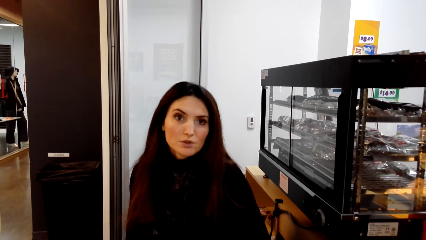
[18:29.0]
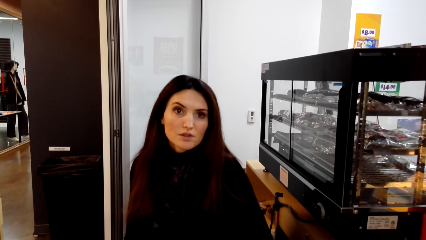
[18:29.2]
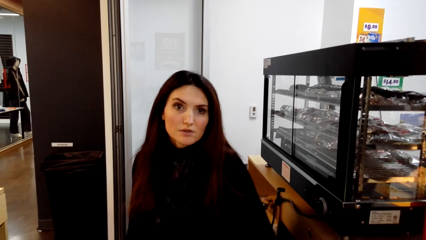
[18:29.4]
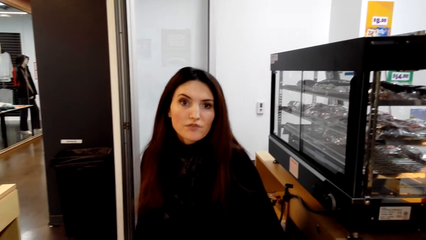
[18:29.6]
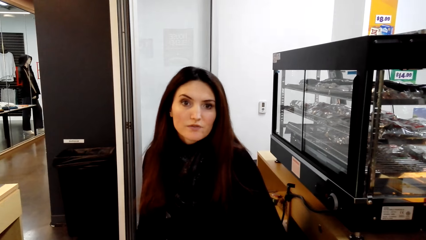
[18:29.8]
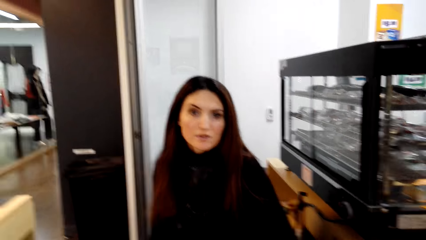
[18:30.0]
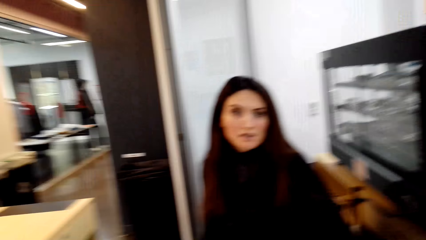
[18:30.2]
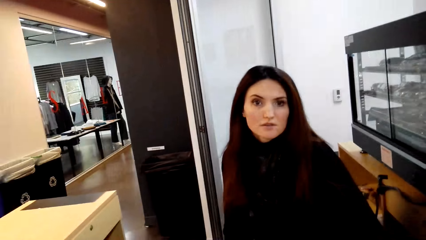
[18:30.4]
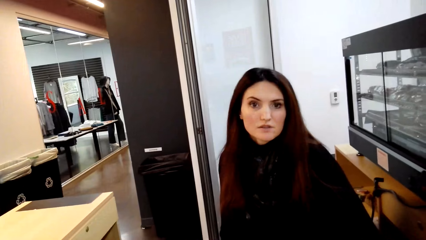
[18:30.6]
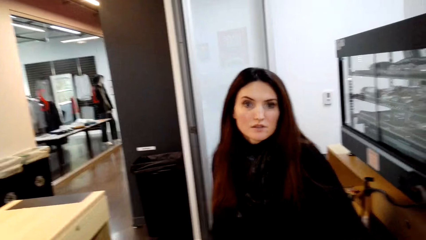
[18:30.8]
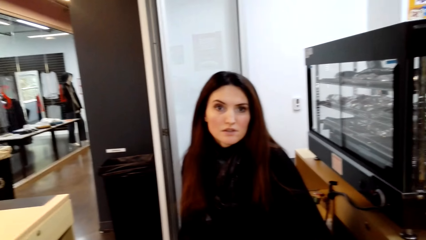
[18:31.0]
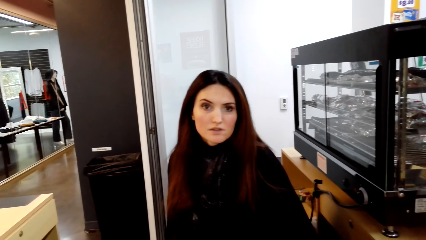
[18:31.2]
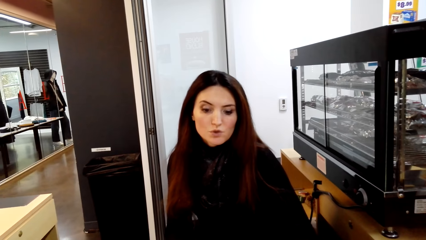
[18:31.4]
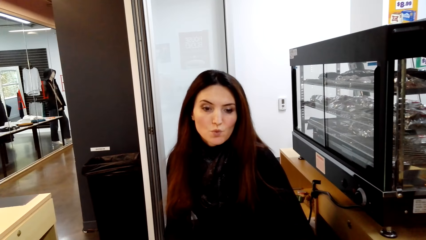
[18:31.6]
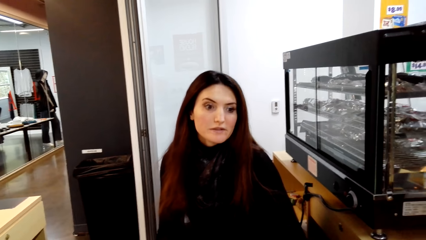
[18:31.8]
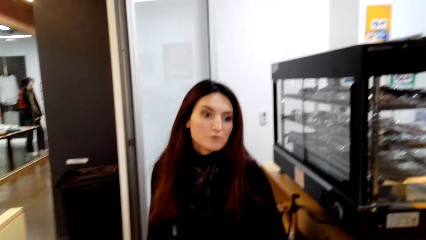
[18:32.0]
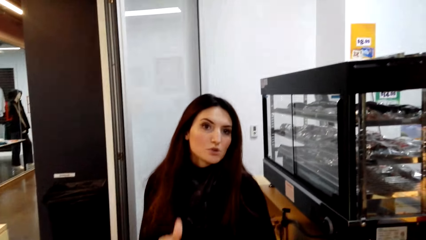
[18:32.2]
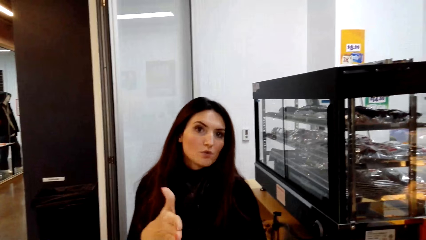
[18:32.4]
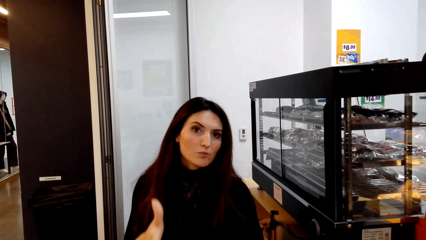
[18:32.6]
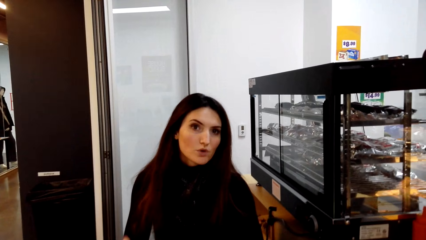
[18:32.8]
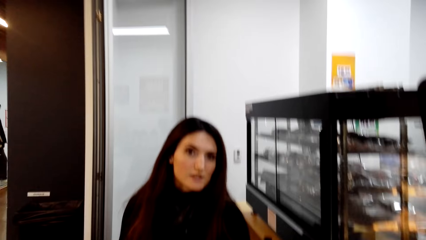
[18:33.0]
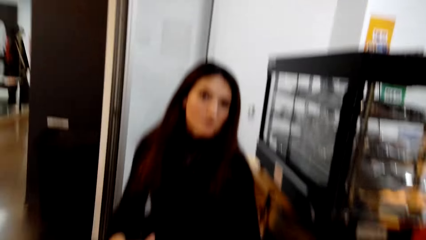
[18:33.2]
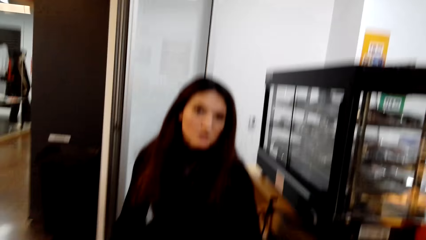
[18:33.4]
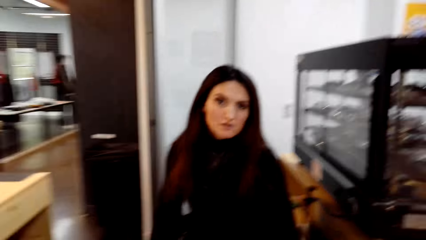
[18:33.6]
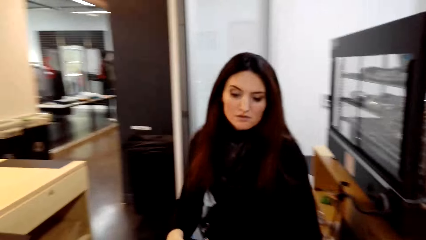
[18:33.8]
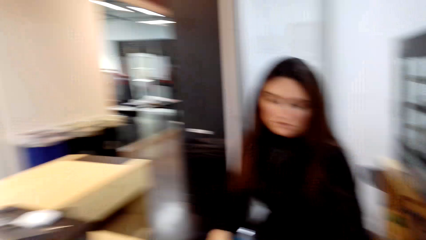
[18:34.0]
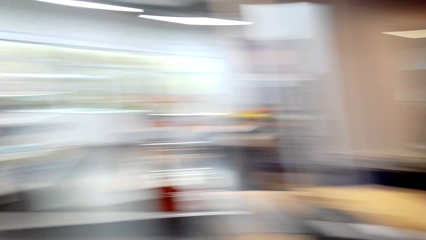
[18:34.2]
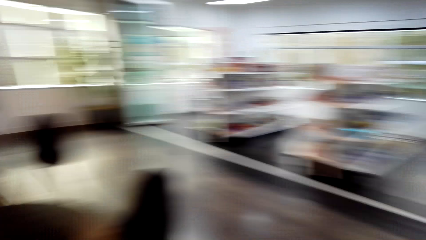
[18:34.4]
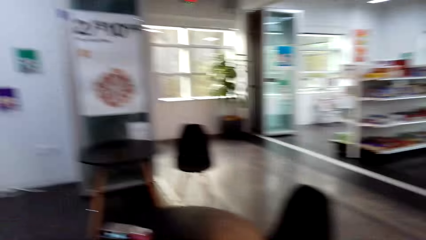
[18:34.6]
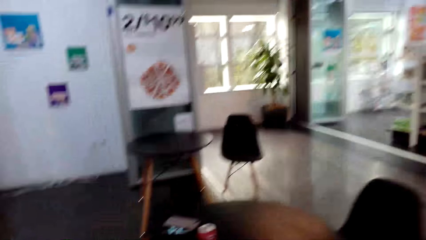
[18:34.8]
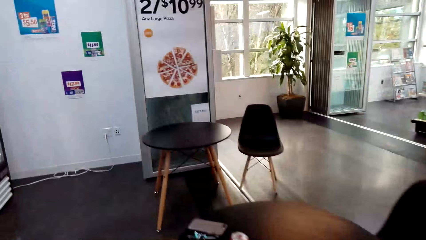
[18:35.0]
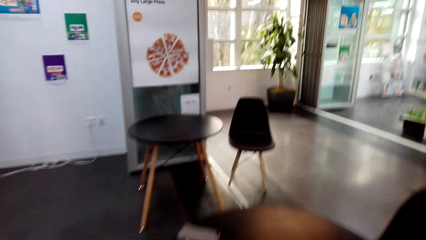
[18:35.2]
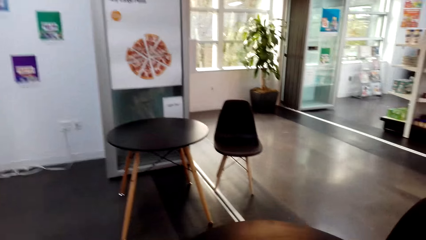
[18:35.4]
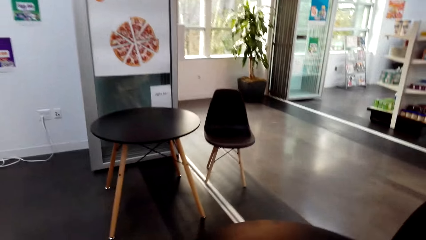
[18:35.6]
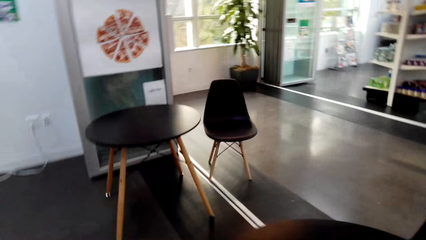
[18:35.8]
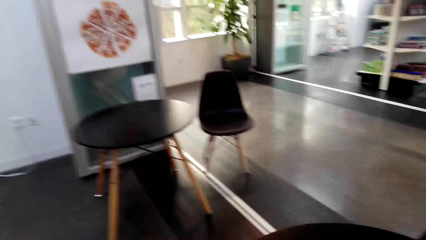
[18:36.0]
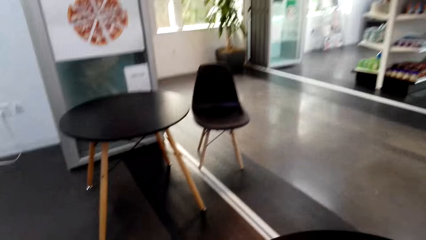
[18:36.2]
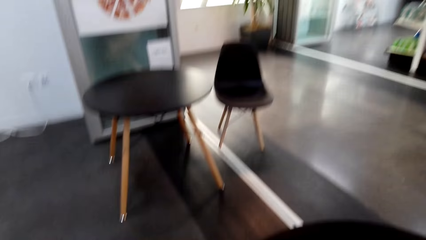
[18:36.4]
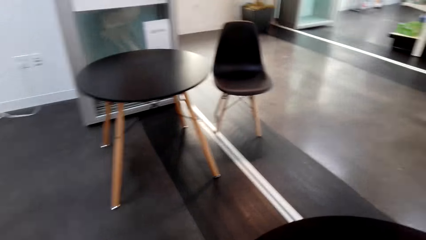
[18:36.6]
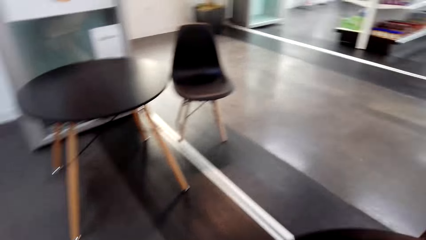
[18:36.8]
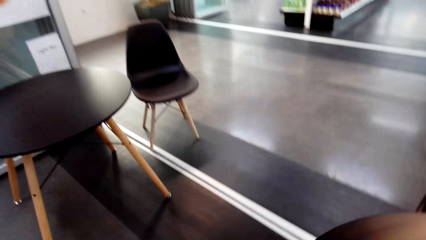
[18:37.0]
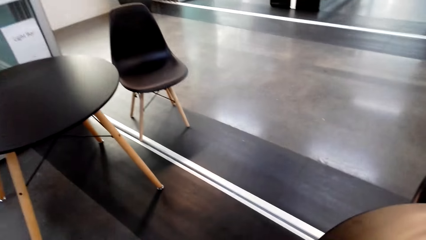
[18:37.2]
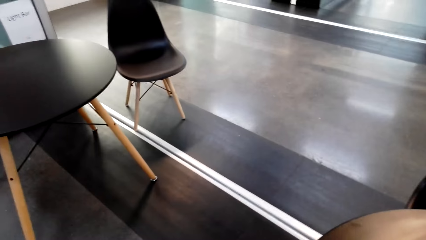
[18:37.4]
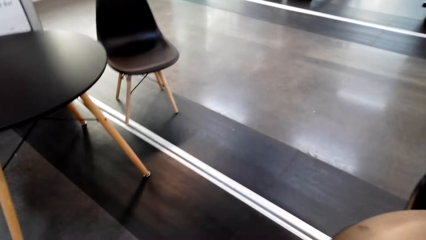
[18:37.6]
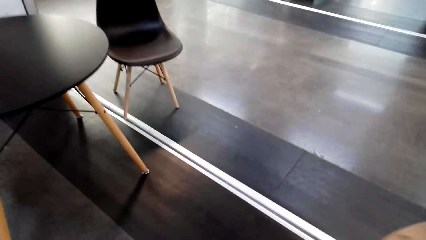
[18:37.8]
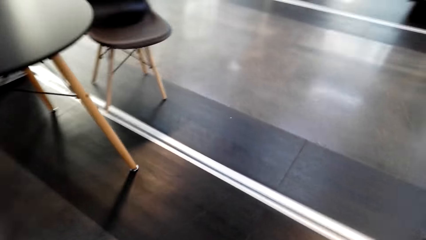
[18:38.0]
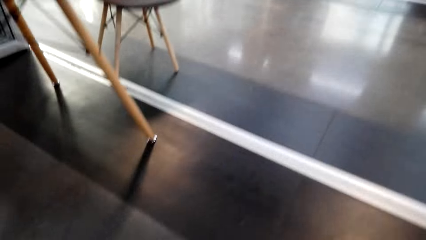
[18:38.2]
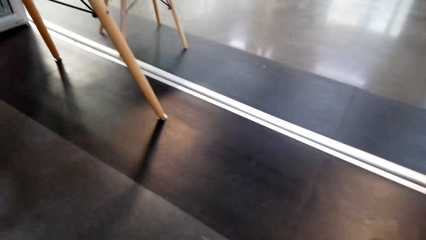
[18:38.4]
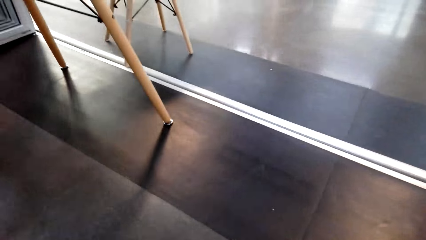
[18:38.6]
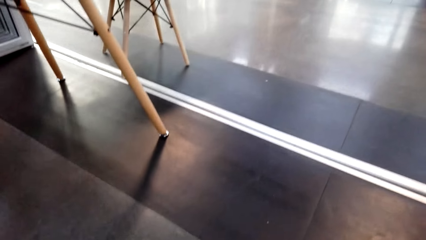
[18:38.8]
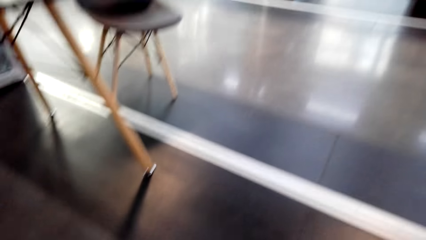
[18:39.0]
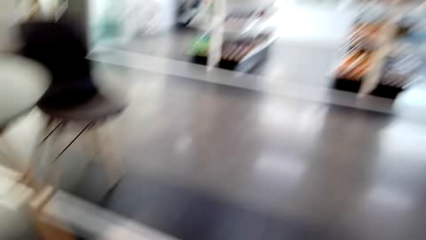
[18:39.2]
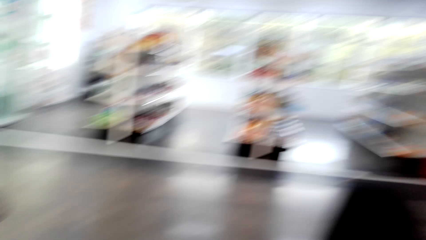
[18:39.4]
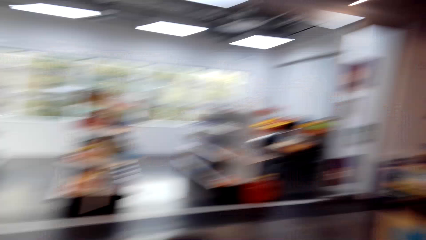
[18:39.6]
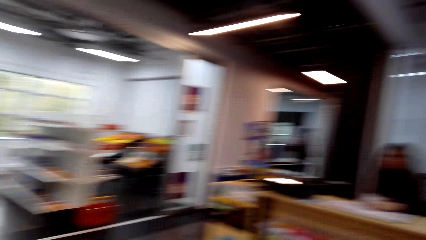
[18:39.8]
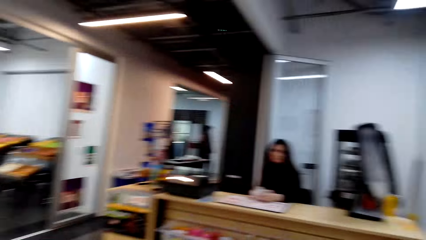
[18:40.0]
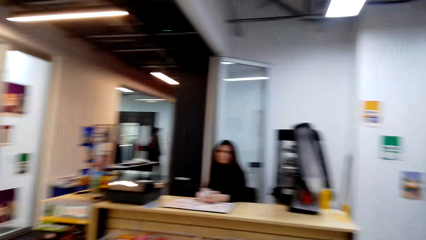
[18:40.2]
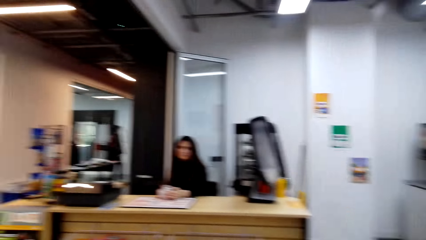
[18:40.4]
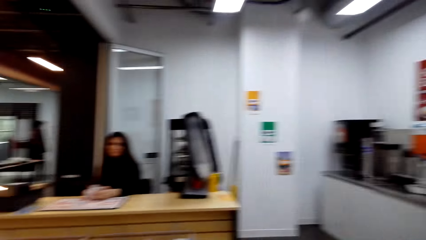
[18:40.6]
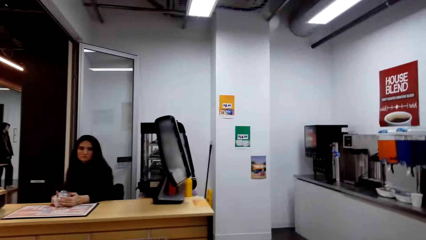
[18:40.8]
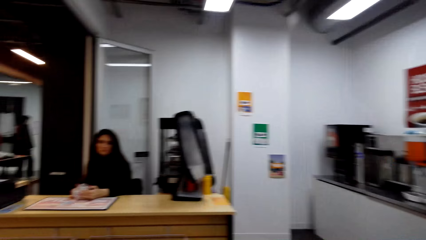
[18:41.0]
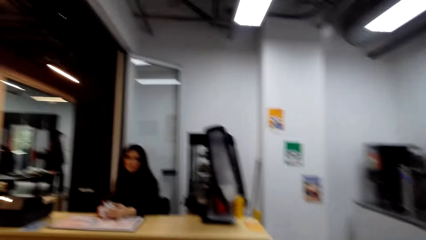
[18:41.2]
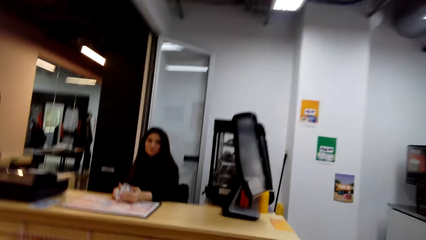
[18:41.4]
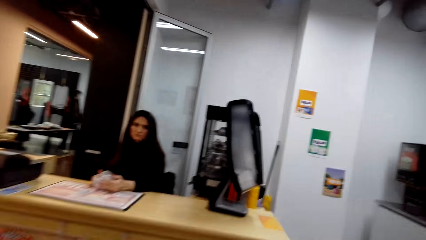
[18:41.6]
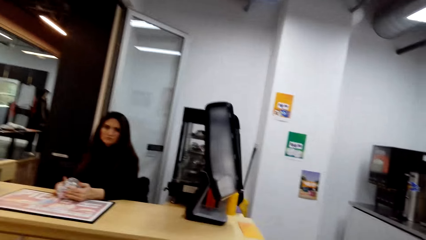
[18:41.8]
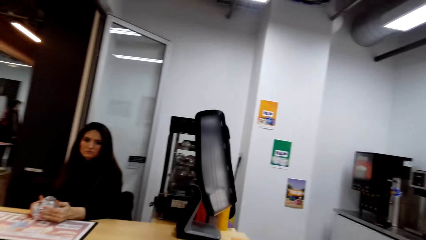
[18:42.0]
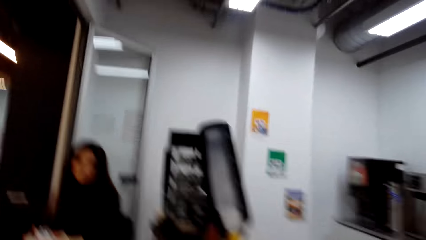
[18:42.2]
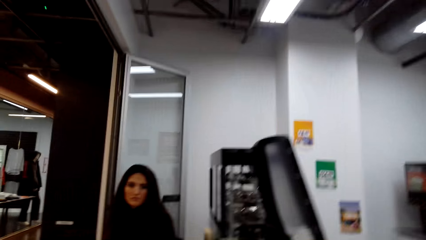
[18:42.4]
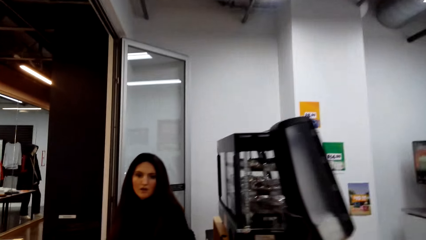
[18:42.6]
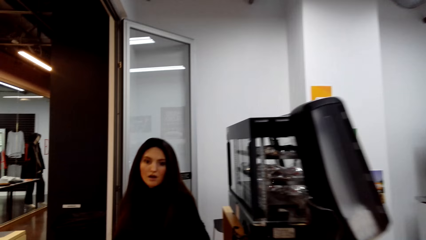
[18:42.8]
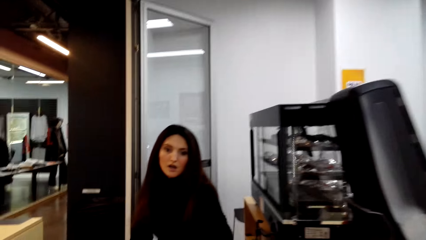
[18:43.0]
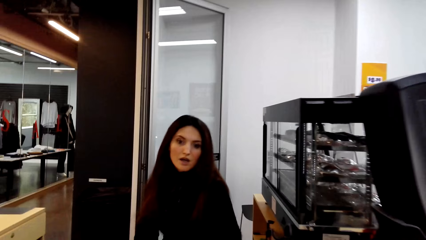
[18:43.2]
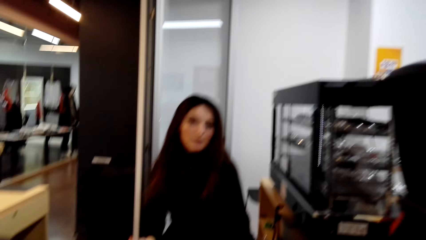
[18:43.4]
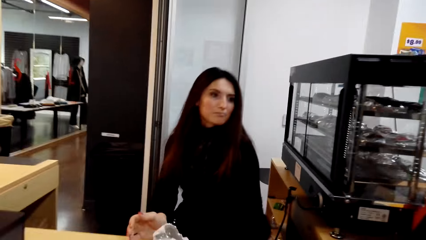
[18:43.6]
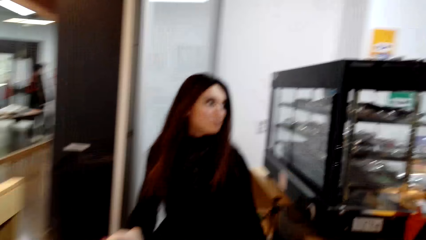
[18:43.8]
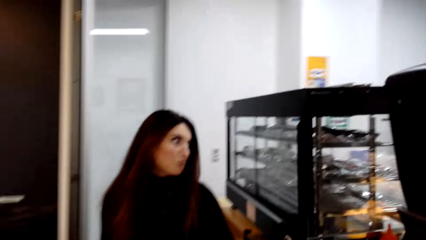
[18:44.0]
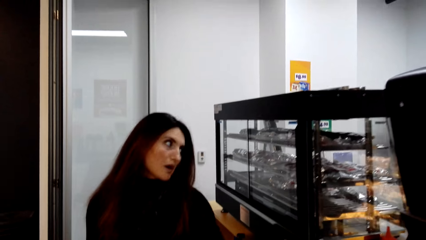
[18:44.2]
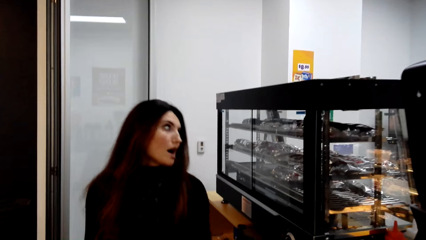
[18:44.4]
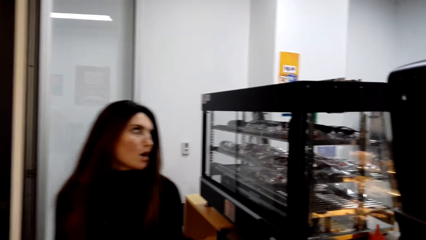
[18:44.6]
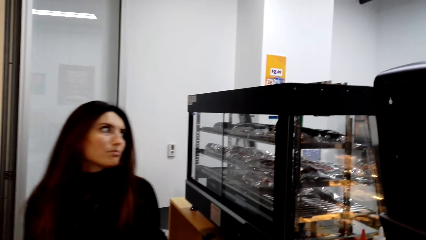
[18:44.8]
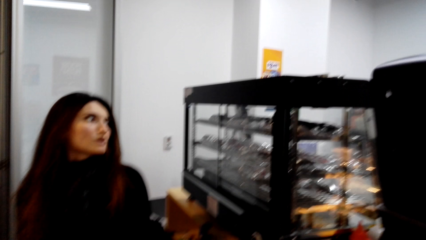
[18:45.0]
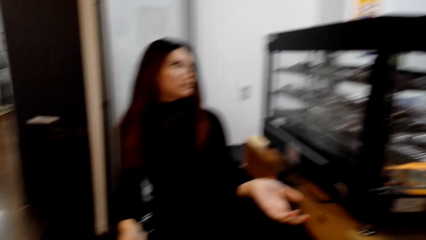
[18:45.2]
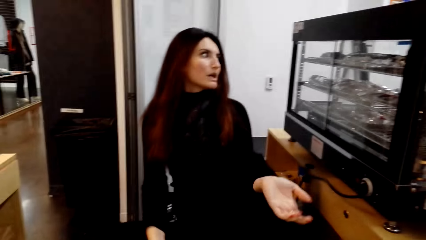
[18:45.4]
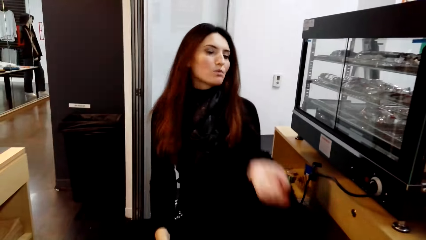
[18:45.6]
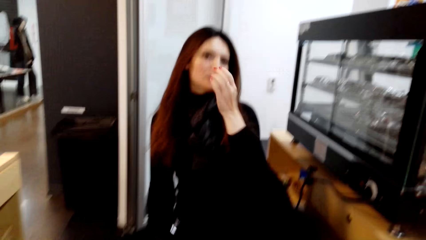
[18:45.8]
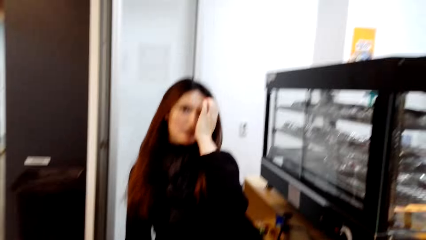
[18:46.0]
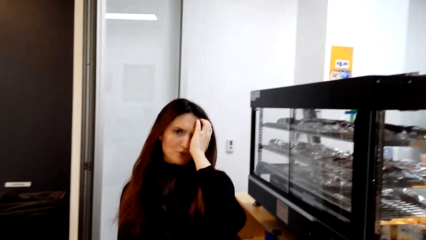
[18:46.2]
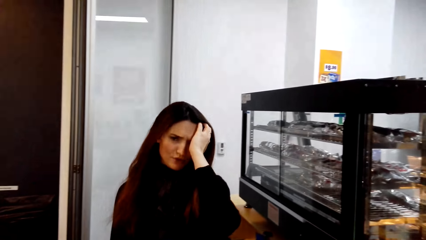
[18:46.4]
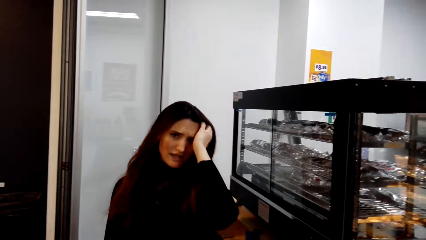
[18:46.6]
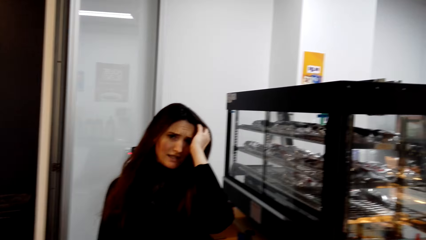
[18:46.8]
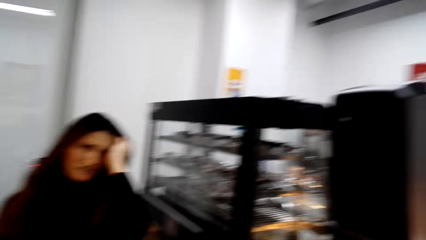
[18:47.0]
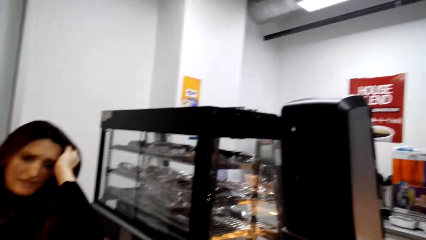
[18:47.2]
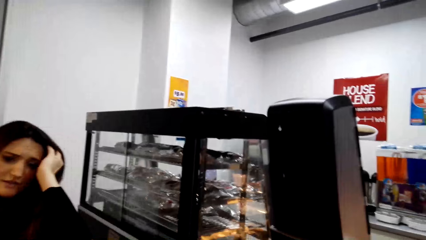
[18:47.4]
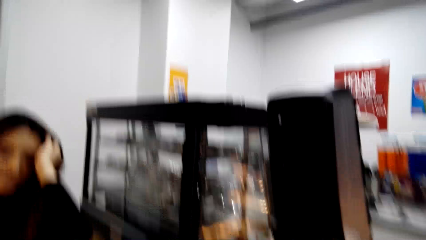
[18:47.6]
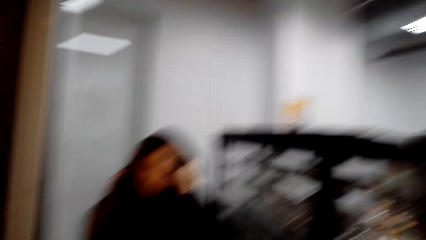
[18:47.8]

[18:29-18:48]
The cashier stares in the grocery. The camera wearer walks to the table and picks up a burger. They walk to the counter. They dialogue with the cashier. The cashier touches their face with the left hand. The camera wearer hands the burger pack to the cashier.
